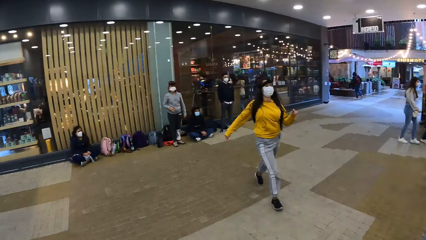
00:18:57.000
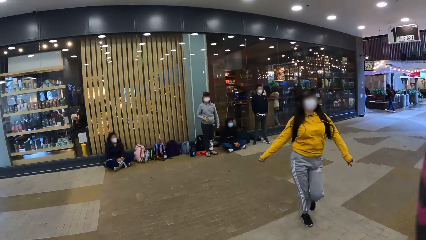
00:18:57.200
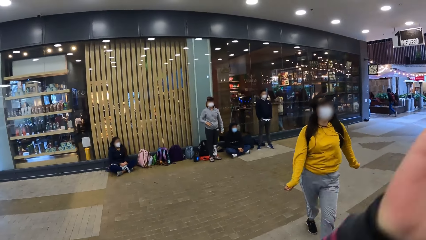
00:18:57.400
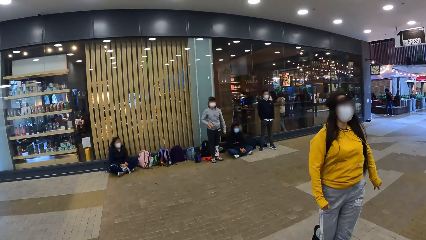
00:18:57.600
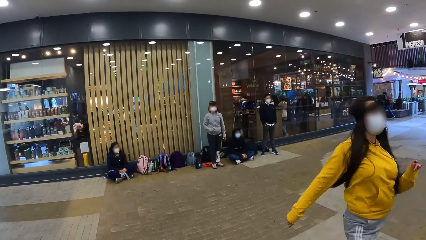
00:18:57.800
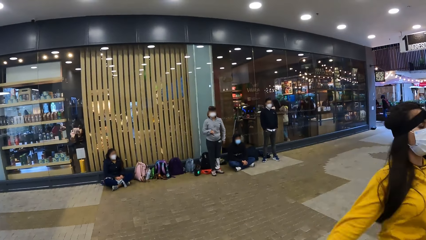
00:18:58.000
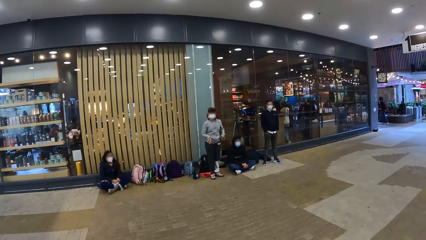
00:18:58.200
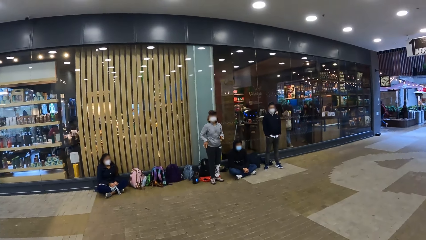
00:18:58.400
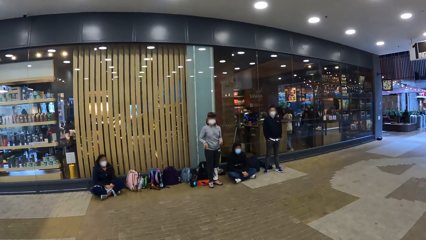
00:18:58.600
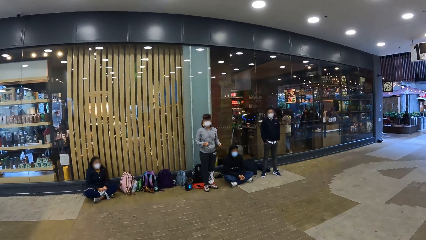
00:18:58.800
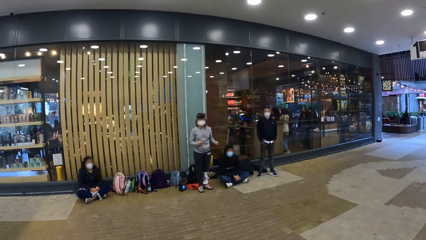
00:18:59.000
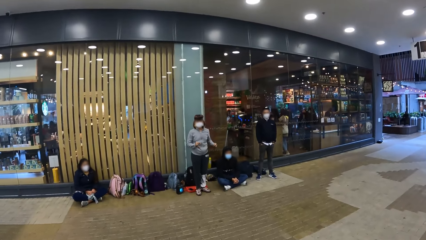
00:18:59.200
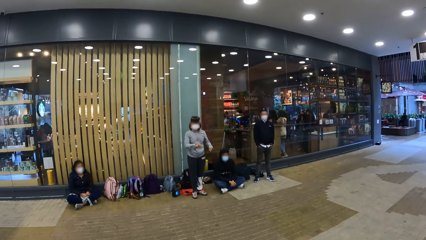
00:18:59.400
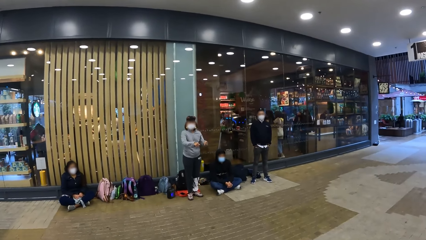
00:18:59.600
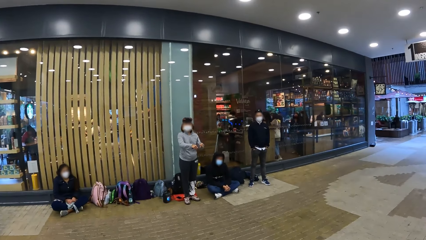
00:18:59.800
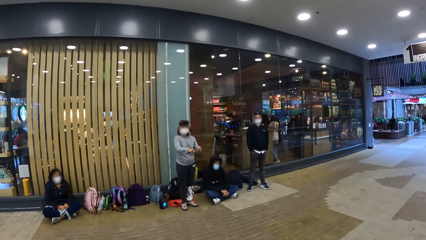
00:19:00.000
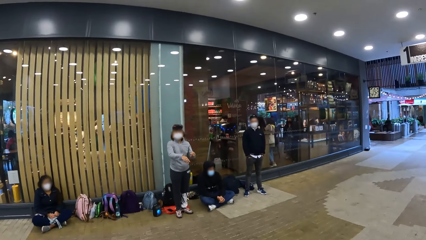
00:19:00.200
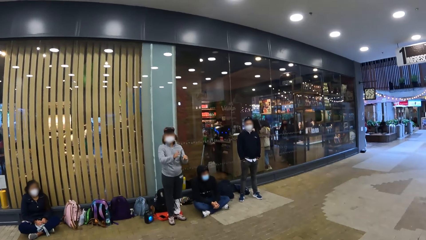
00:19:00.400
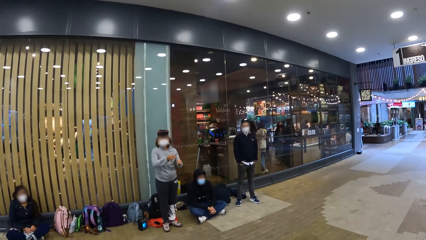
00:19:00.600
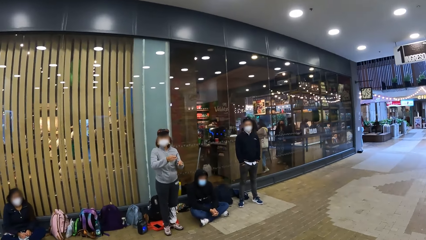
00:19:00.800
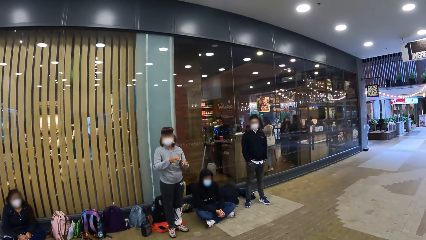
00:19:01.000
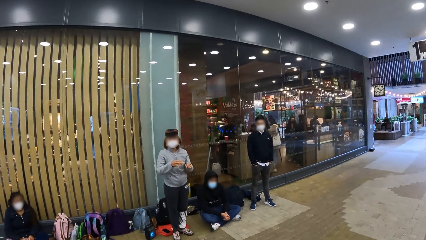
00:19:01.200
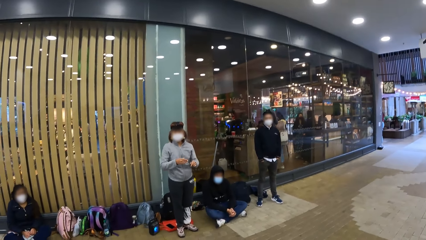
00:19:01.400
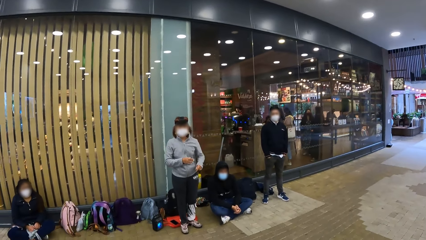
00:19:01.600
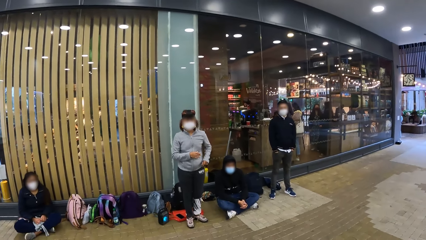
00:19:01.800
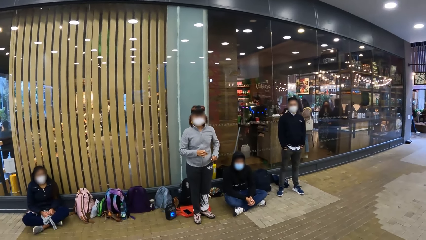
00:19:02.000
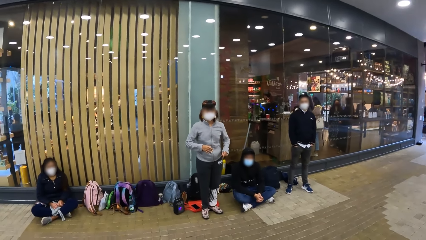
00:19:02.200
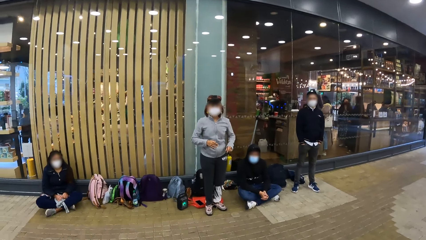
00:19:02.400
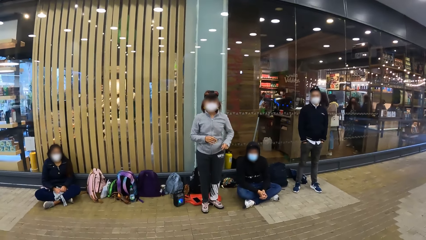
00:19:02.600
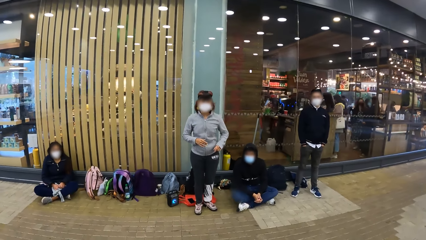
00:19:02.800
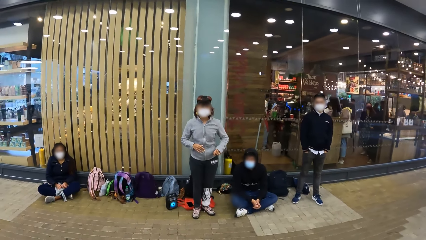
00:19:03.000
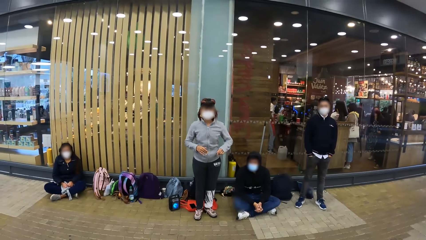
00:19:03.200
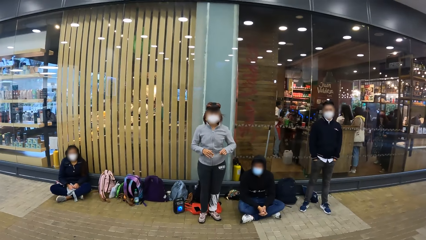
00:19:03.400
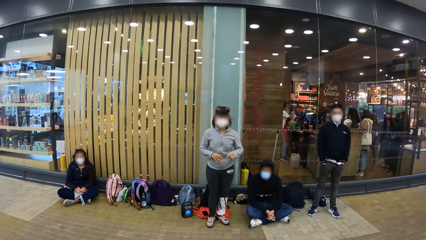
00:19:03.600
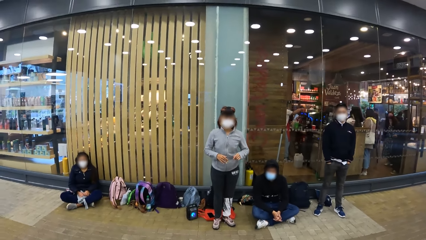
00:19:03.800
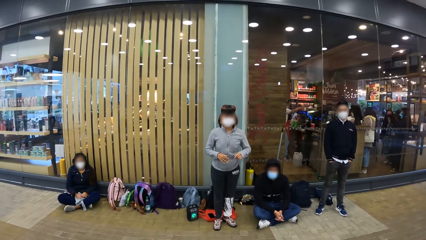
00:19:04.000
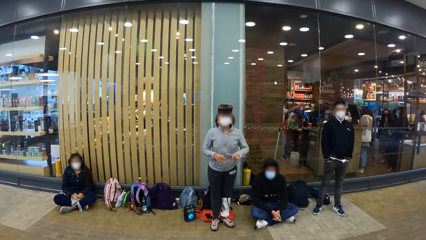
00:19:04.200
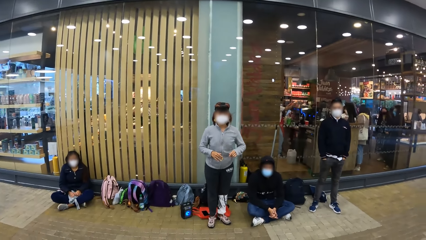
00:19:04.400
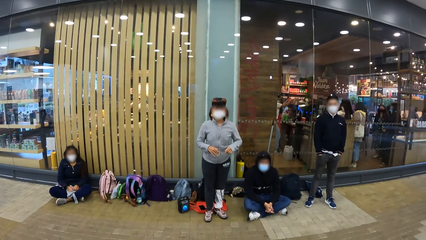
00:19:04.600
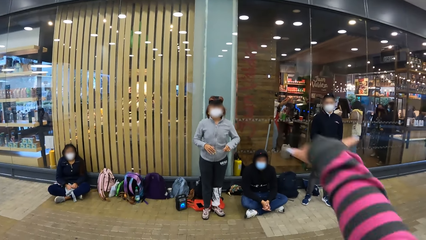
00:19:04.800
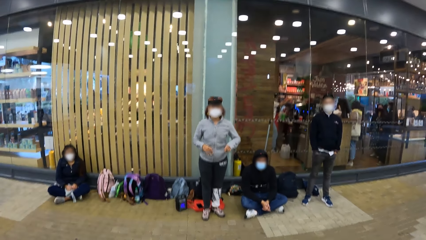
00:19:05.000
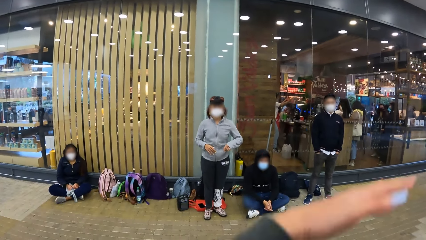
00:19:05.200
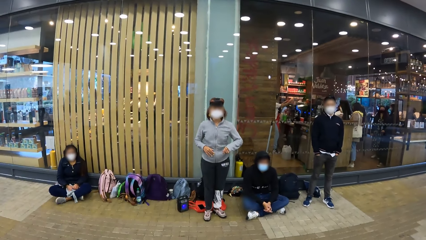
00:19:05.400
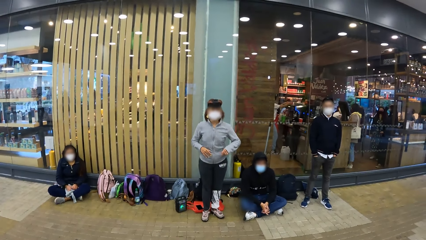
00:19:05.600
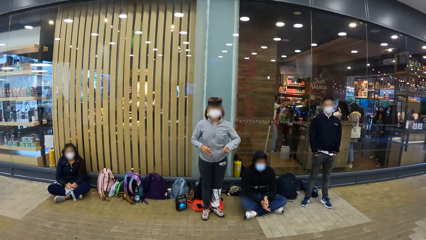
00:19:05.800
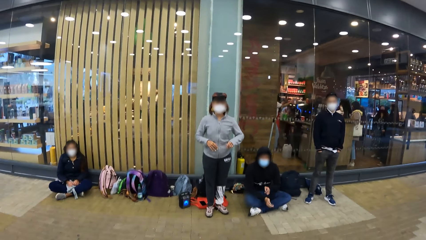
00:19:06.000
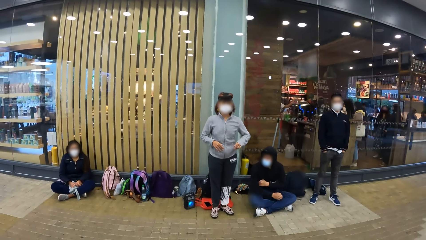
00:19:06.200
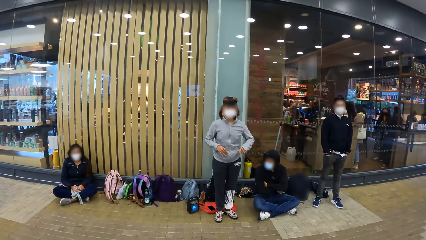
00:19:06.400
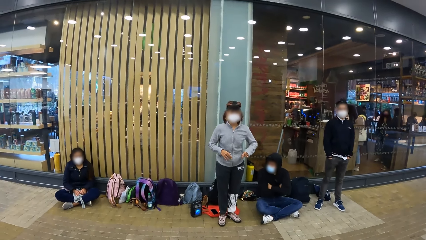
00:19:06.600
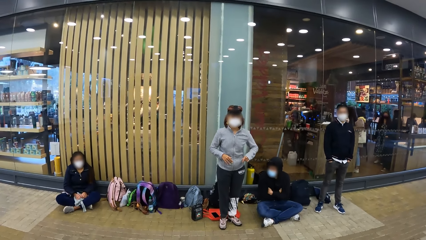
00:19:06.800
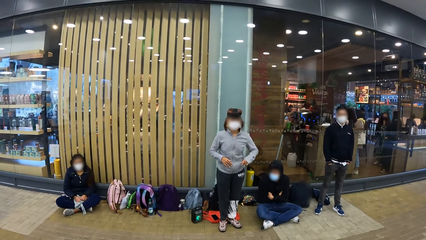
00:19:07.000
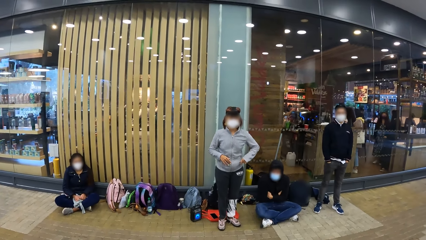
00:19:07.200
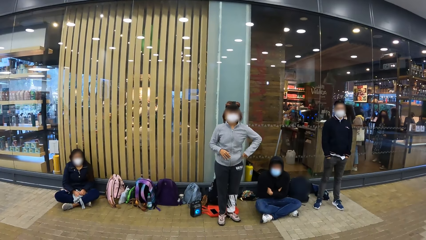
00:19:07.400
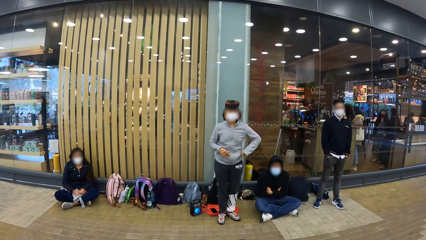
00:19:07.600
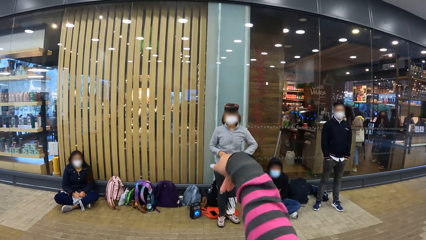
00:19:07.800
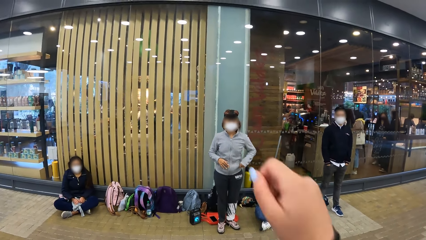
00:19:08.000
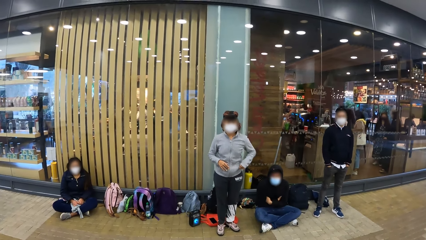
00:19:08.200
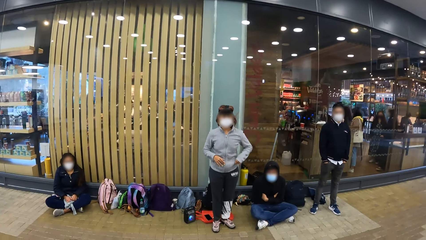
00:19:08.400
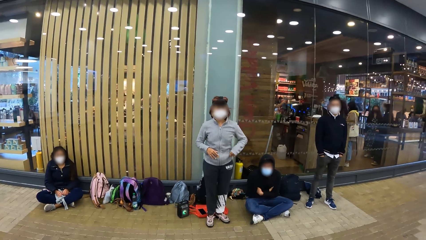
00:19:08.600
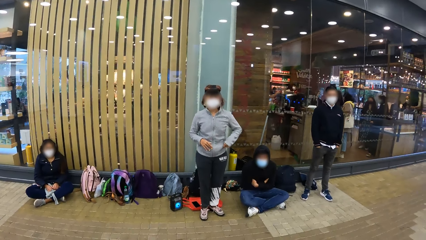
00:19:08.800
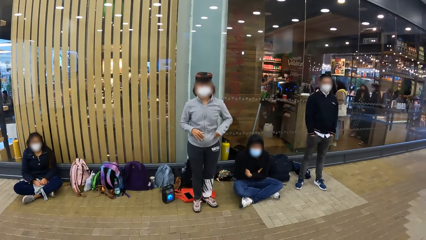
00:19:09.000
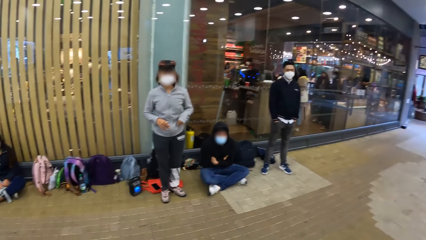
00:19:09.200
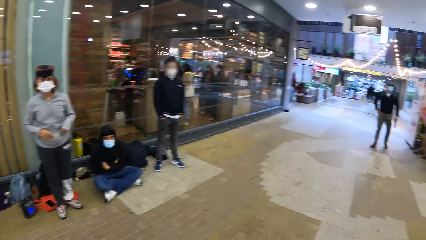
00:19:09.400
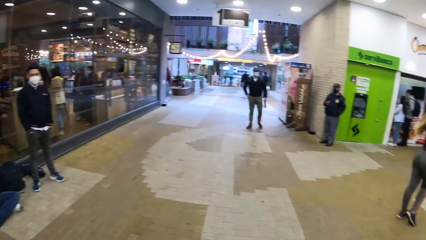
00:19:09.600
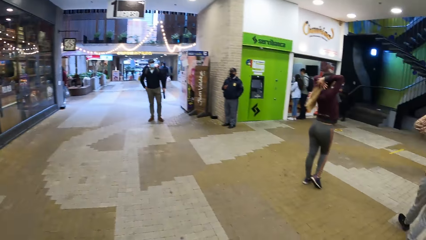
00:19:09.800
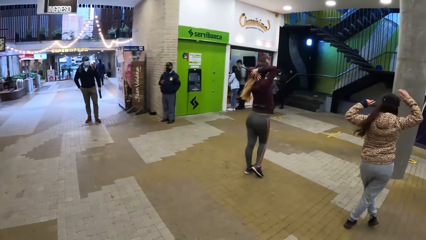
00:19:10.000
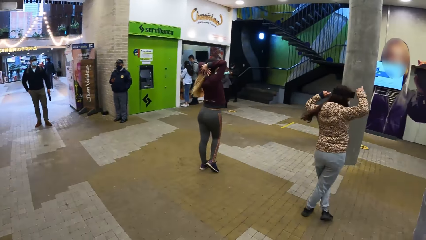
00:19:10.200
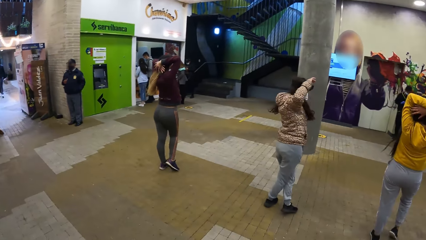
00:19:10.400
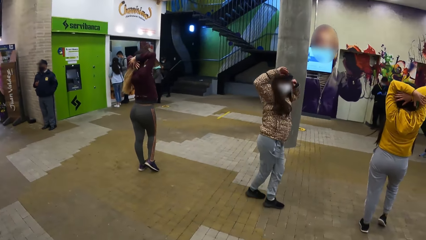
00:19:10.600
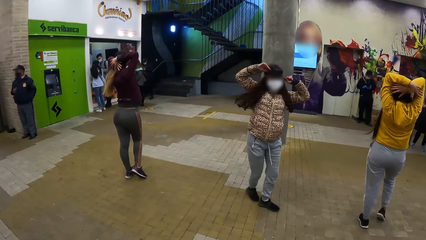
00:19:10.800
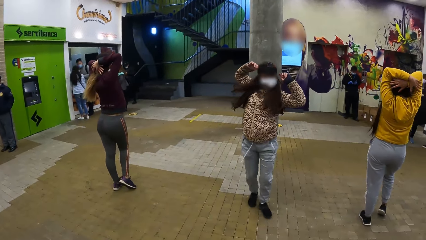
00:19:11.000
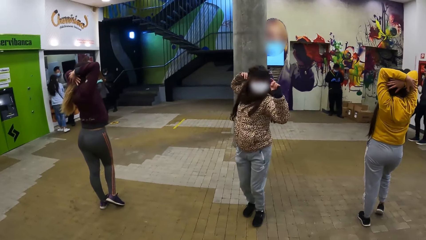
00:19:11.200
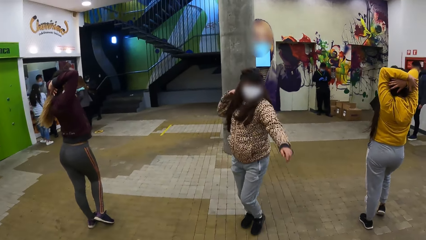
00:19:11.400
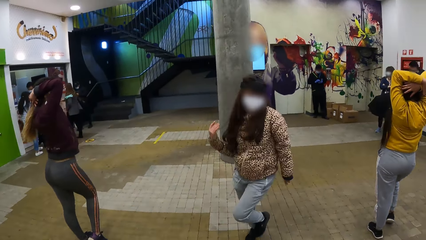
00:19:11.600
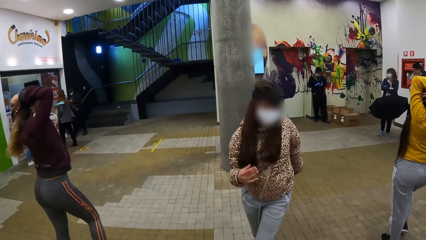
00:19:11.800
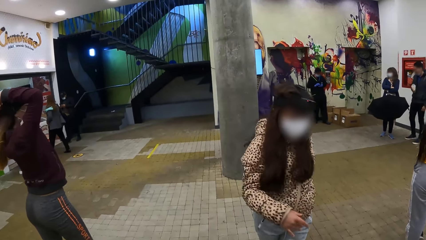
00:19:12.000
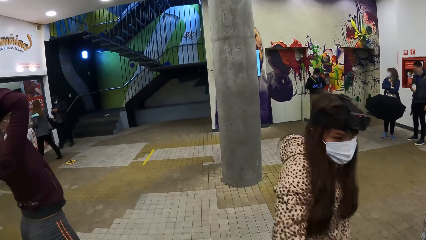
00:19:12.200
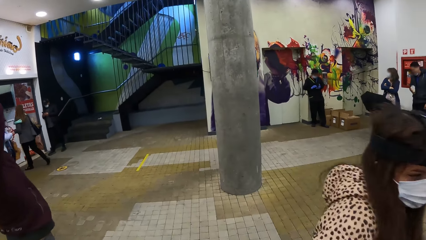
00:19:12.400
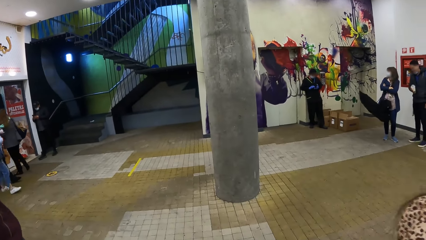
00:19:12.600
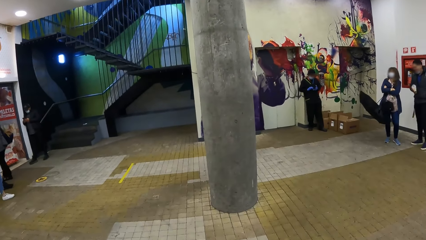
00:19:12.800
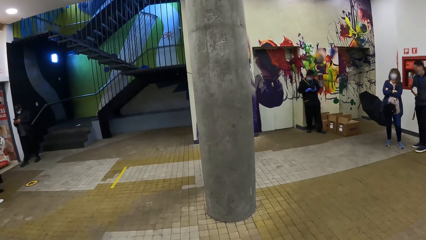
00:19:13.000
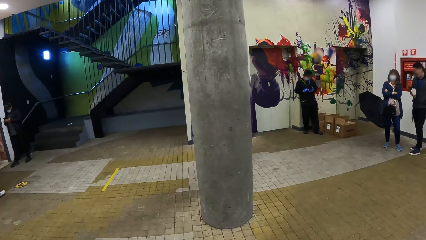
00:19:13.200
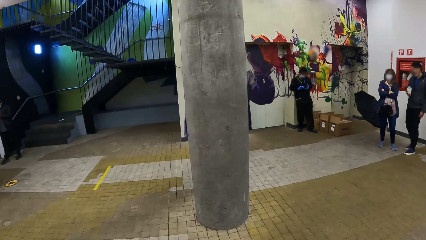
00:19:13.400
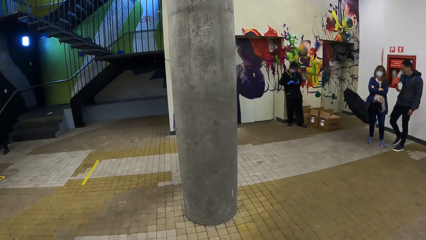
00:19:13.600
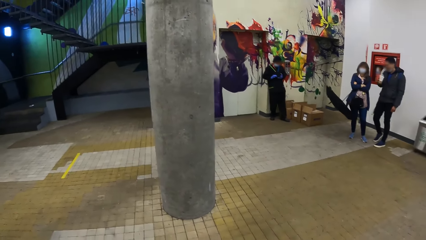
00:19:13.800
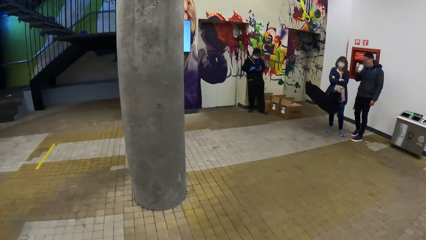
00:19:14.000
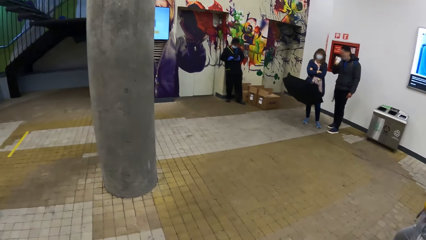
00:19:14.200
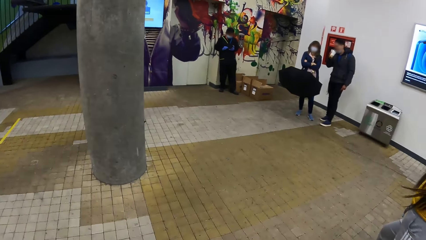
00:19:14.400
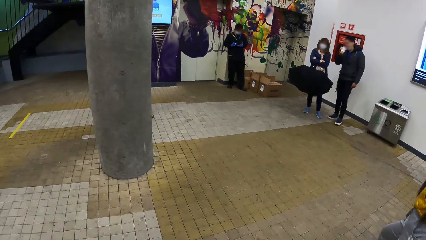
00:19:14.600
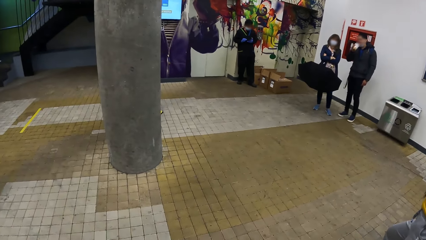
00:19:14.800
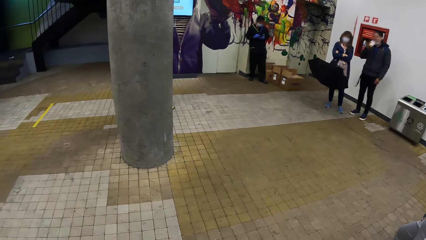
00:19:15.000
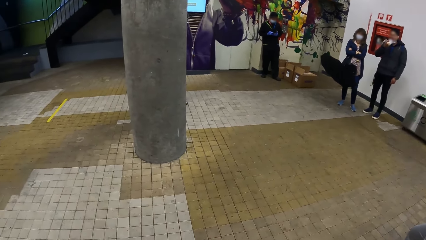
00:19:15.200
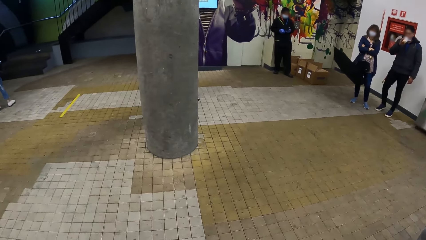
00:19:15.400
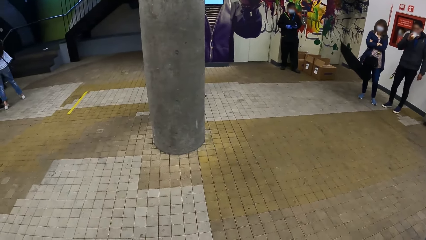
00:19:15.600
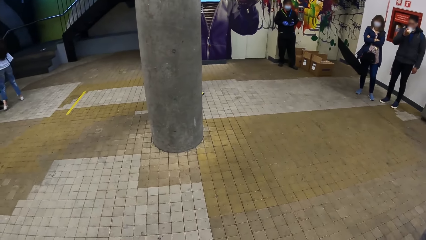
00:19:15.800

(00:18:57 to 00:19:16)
The camera wearer turns towards the woman. The woman dances towards the camera wearer. The camera wearer walks in the building. Another woman demonstrates dance steps to the group of people. The camera wearer swings her hands in the air. A third woman places her hands on her head. The camera wearer turns towards a fourth woman, the third woman and the first woman. The fourth woman turns towards the camera wearer stylishly. The first woman places her hands on her head. The camera wearer walks in the building. A man drinks yoghurt from the cup in his right hand.
